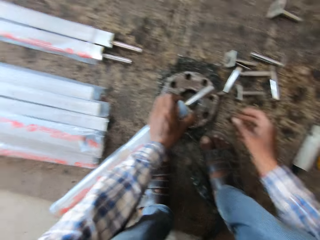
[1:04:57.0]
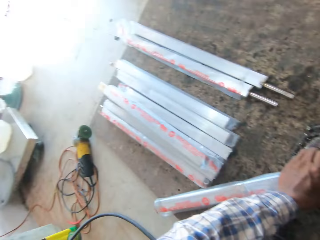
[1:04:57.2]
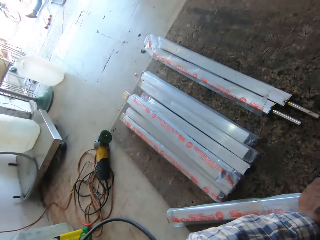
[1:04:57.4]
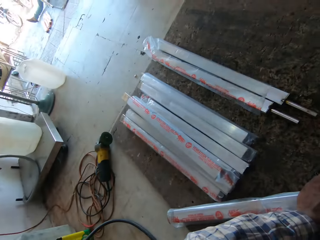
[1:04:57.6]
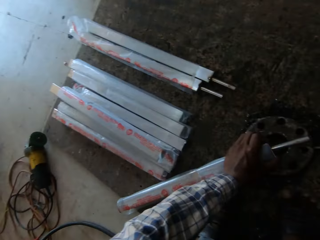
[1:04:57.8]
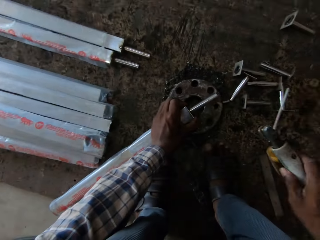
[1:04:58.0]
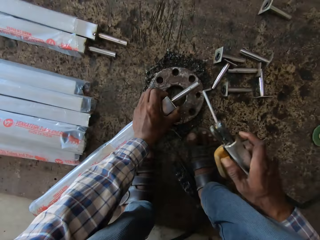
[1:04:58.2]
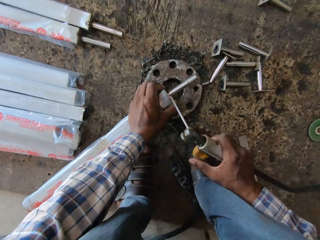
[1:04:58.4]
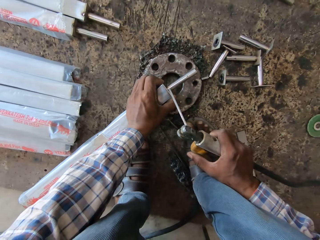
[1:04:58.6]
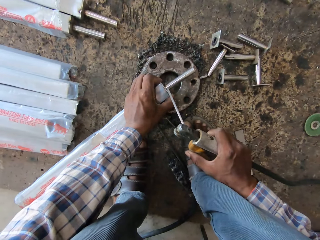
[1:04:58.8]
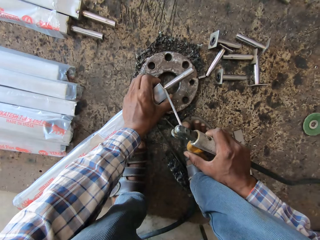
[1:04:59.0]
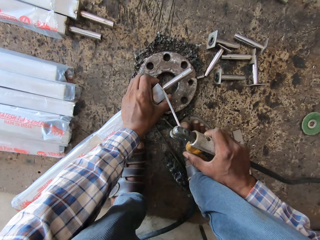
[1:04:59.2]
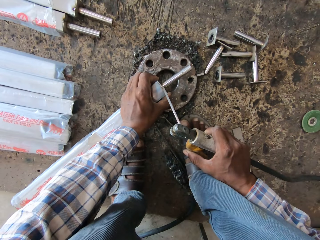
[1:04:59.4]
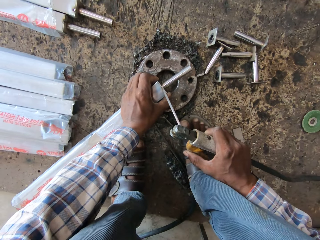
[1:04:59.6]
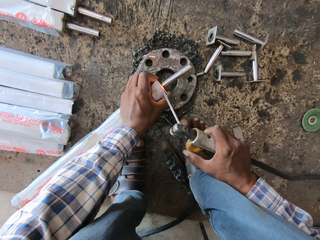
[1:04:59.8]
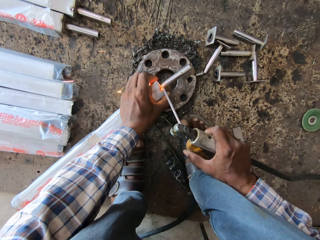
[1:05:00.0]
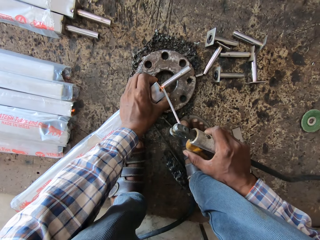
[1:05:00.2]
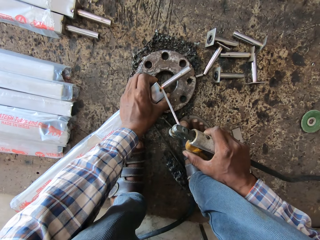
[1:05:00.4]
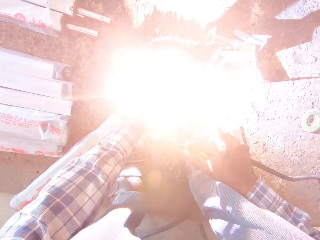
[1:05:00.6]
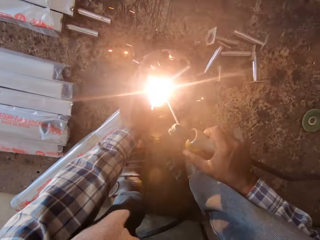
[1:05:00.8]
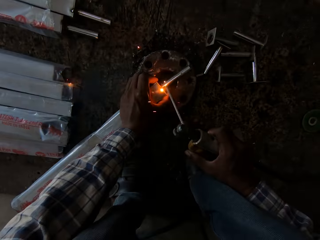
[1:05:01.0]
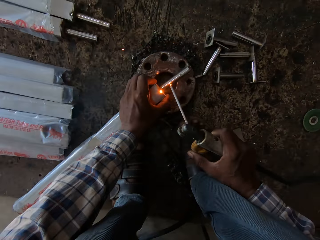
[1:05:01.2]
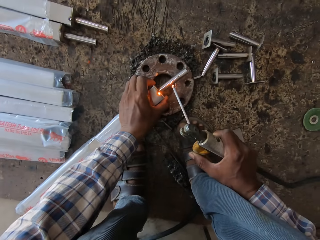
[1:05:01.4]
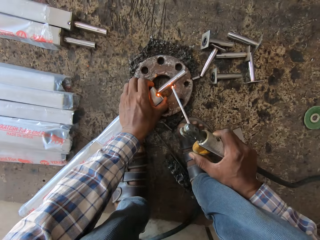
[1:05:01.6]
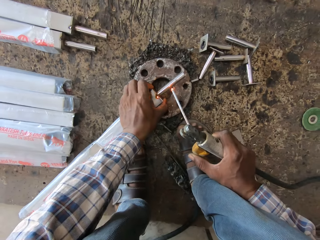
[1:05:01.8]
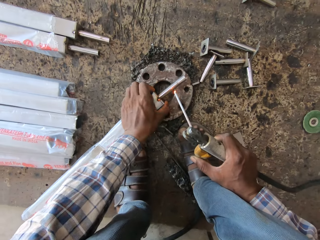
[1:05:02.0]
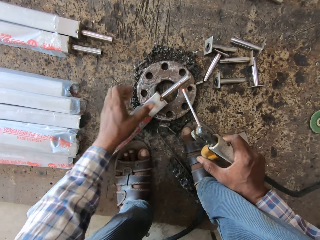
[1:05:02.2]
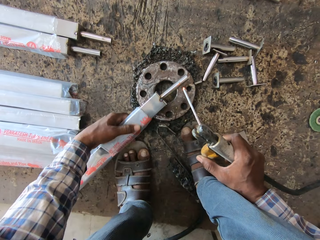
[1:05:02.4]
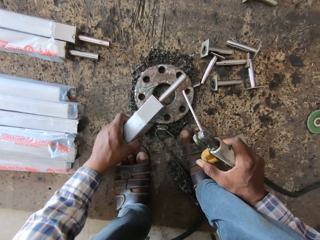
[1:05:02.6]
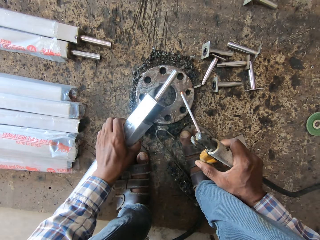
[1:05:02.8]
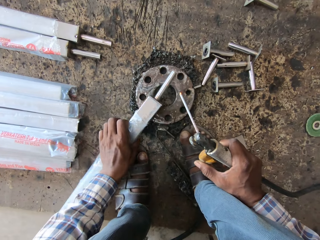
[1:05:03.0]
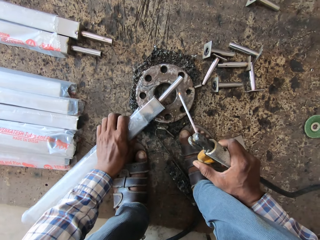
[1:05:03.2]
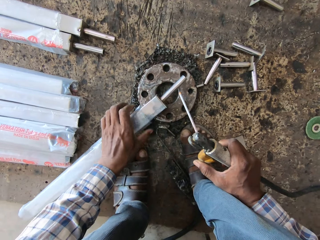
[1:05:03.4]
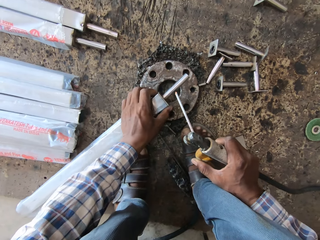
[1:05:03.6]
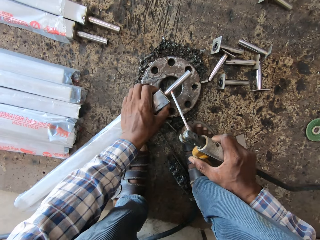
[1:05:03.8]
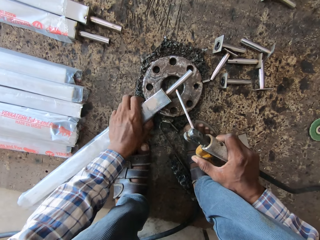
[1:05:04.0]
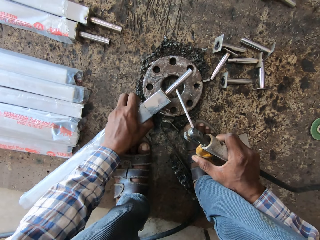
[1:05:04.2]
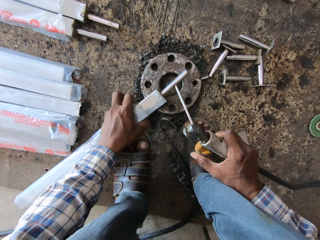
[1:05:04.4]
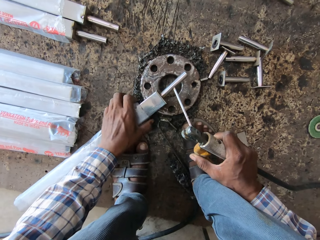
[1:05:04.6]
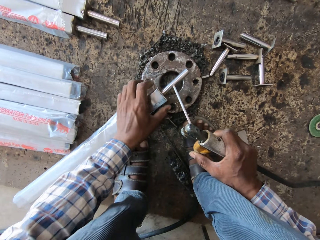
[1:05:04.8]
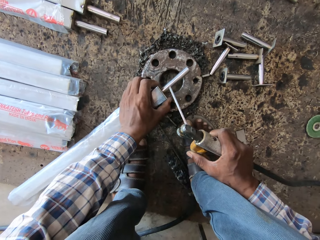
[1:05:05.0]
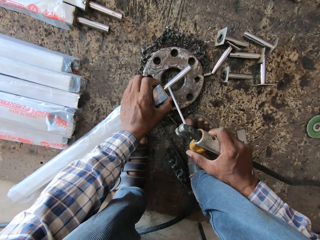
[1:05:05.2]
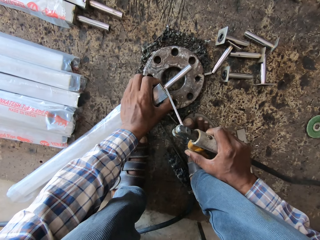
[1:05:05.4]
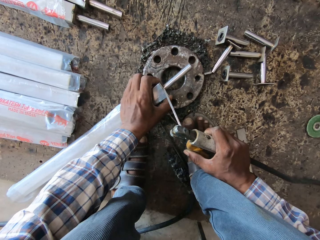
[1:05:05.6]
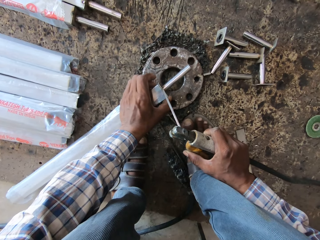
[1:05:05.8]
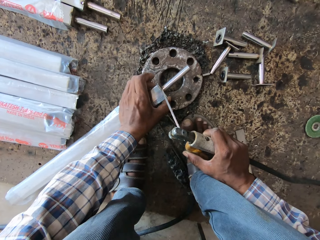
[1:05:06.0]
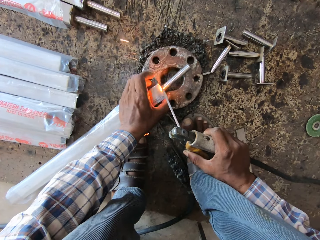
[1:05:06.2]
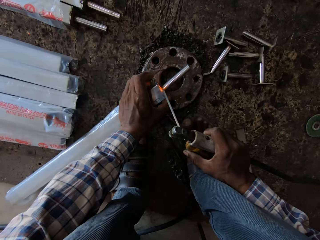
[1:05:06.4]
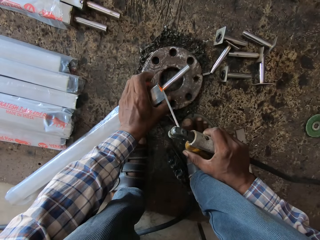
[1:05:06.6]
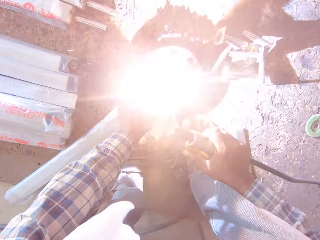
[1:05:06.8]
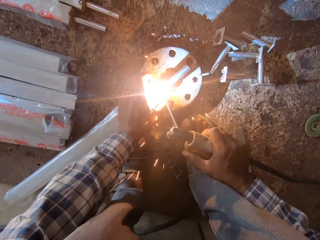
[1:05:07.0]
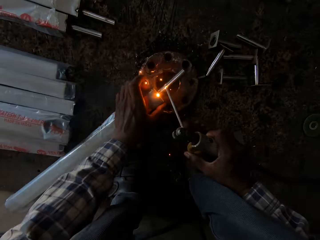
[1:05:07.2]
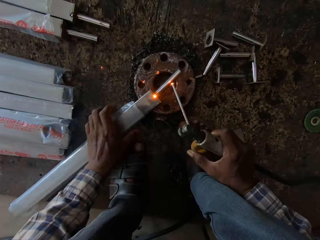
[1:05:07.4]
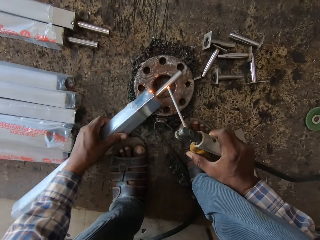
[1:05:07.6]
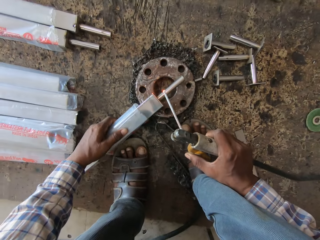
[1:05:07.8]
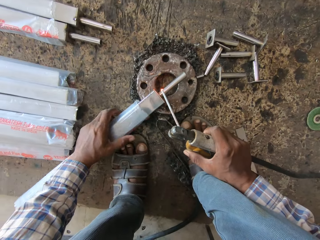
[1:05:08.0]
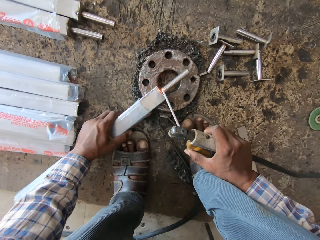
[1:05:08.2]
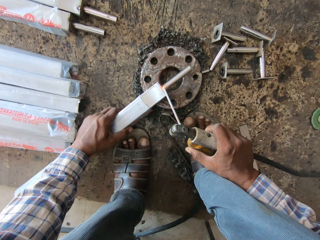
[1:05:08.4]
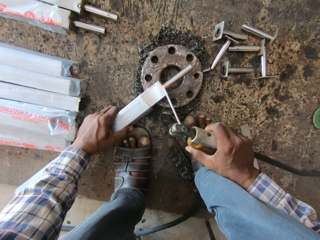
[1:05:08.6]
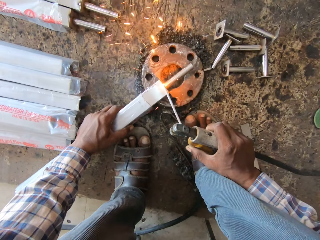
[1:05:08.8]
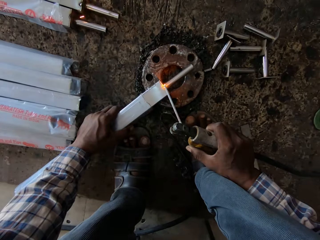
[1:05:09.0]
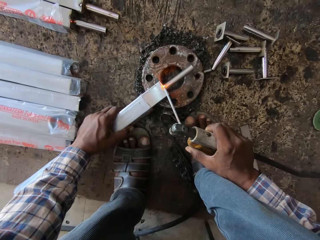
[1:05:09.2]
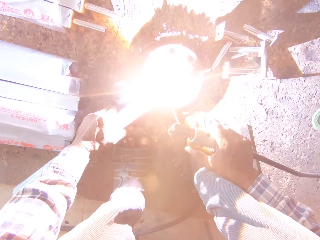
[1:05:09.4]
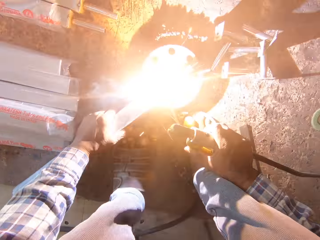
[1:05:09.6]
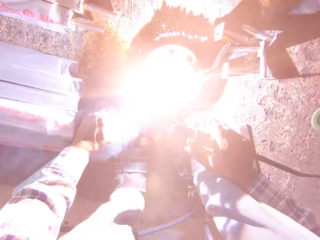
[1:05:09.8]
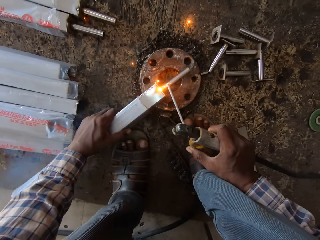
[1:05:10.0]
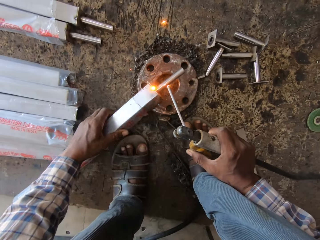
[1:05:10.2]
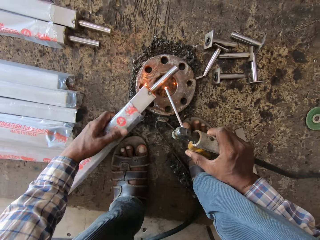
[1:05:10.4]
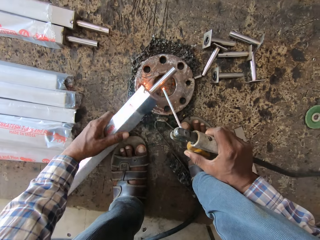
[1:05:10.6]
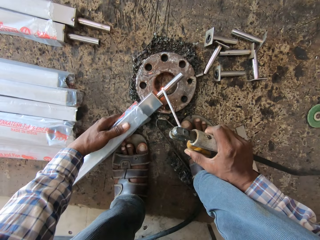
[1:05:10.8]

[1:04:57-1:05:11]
The camera wearer looks around. He welds the metal tube to the aluminum tube with the welding electrode holder or welding rod in his right hand. He holds the welding rod with the right hand. He turns the metal with the left hand, moves the metal with the left hand, and welds the metal with the welding rod. He turns the metal with the left hand. He welds the metal with the welding rod.

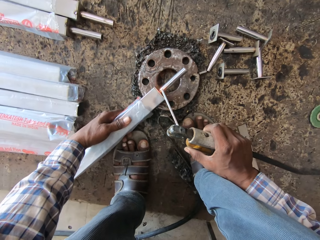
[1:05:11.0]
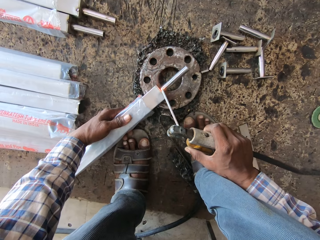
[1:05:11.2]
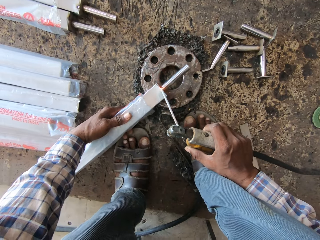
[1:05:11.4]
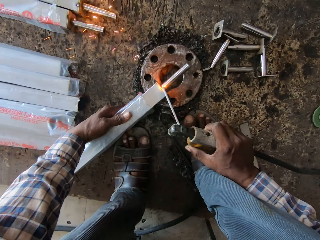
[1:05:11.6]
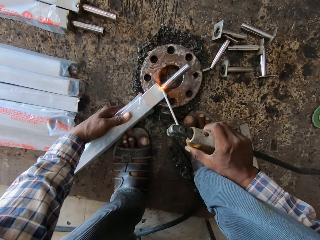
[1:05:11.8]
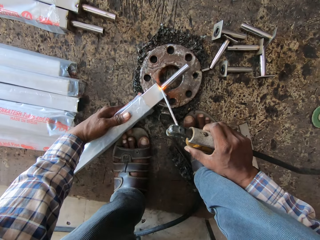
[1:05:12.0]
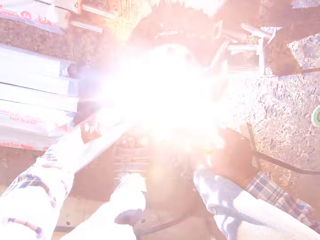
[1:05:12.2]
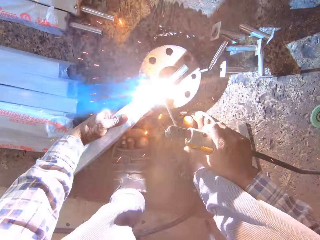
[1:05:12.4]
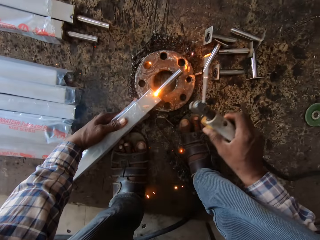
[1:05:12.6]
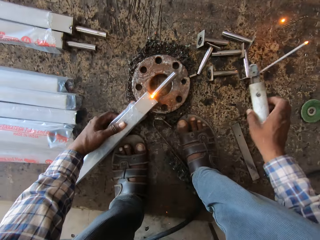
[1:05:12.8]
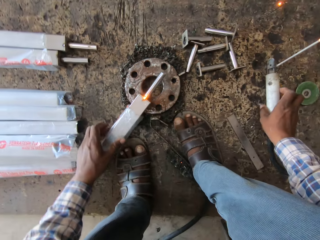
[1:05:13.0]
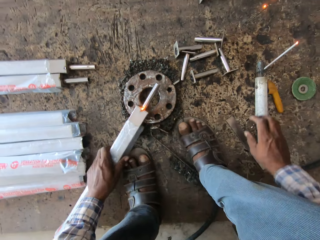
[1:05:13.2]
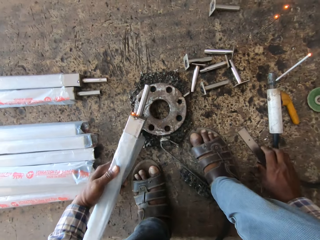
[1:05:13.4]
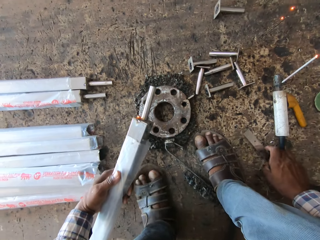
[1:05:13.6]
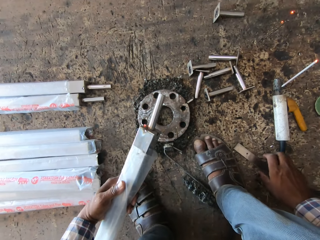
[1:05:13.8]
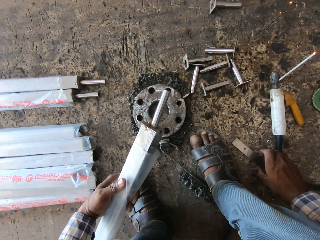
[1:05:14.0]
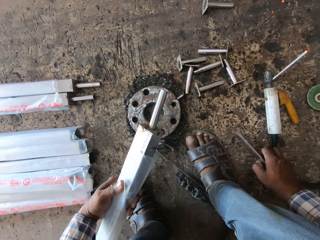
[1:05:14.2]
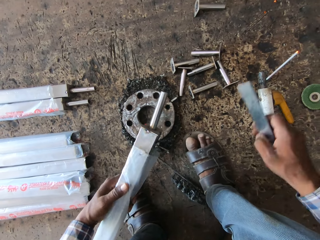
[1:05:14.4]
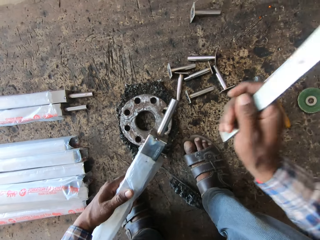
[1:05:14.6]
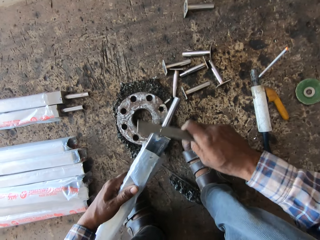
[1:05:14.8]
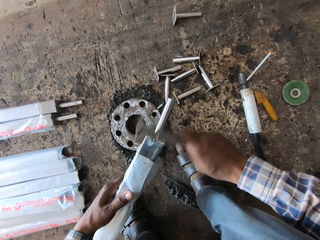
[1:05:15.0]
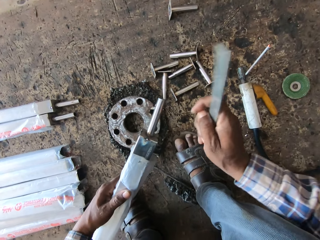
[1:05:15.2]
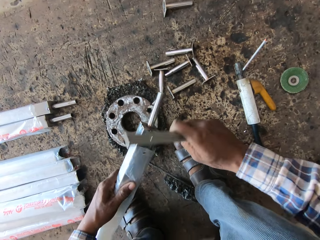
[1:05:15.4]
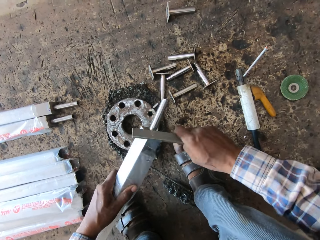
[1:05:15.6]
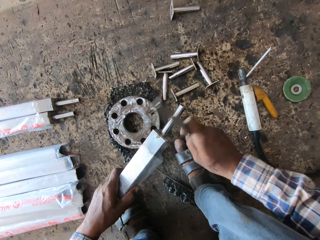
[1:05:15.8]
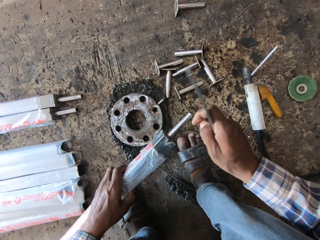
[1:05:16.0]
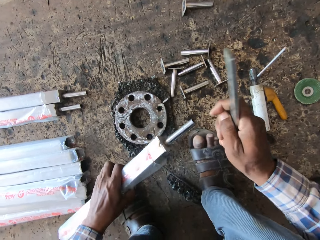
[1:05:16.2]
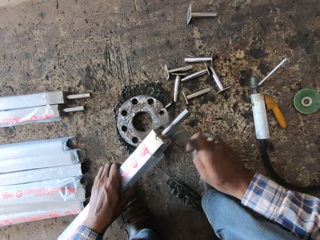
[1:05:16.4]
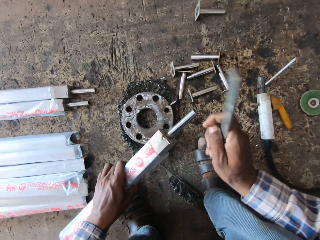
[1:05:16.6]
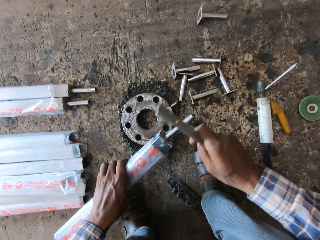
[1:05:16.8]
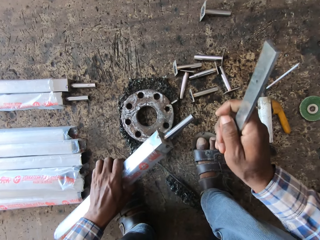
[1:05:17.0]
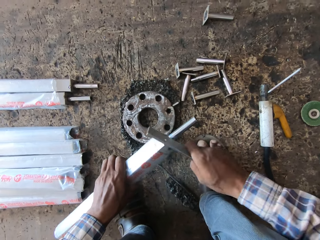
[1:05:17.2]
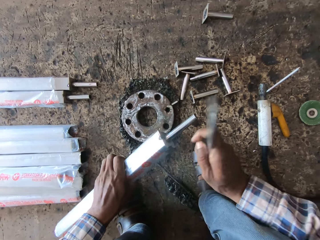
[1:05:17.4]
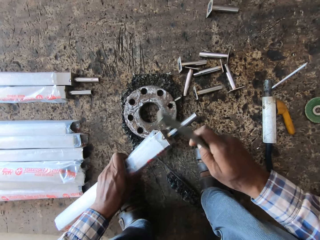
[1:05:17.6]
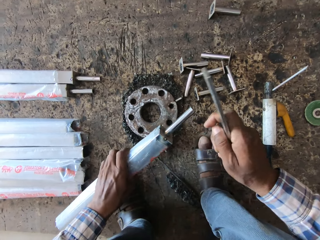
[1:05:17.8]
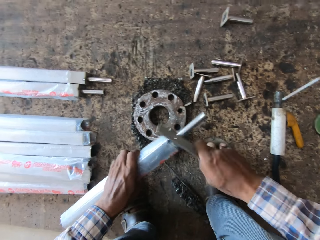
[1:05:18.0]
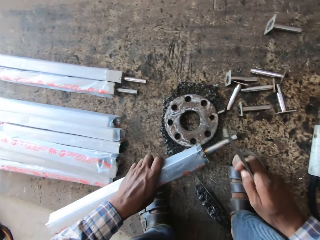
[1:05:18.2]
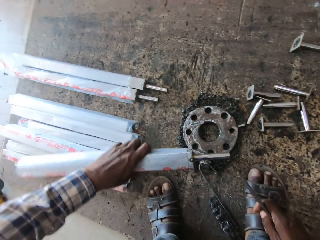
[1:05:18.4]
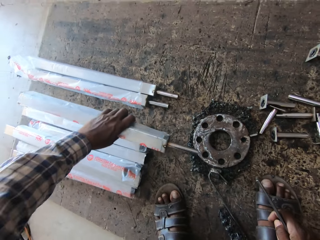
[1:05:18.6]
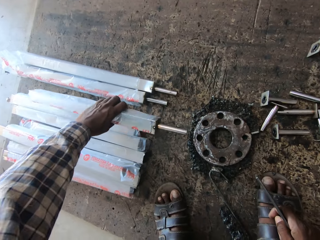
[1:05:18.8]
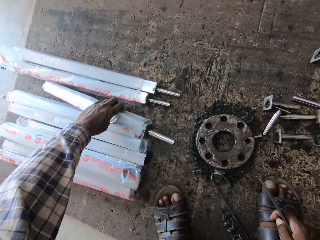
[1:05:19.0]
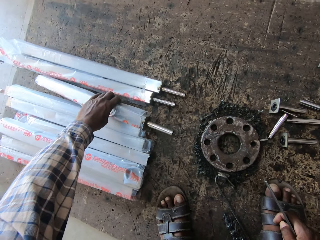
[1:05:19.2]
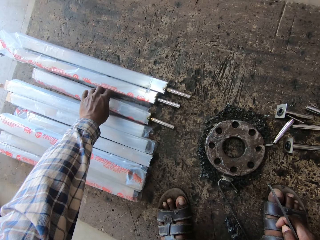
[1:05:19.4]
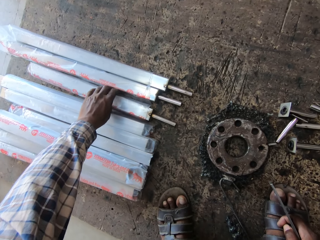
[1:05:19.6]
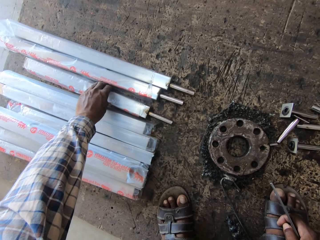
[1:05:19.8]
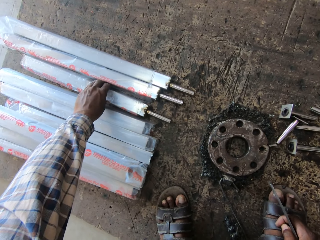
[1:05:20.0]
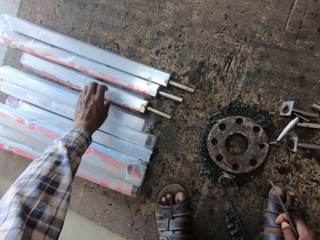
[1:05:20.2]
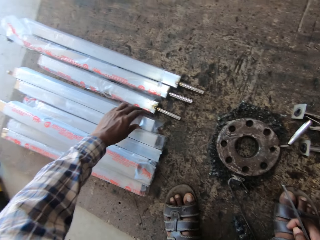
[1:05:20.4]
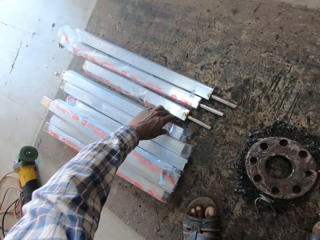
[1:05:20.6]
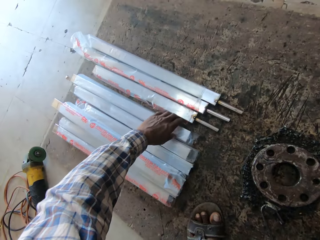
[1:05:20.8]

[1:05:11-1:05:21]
The camera wearer turns metal with the left hand. He drops the welding electrode holder with his right hand on the floor. He picks the metal from the floor with his right hand. He hits the aluminum tube with the metal in his right hand. He drops the aluminum tube on the floor with his left hand. He picks an aluminum tube with his left hand from the floor.
